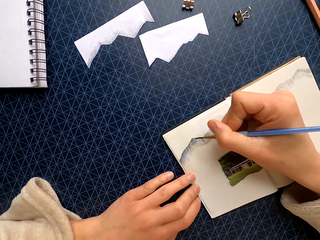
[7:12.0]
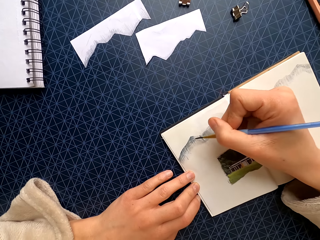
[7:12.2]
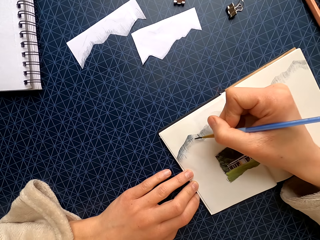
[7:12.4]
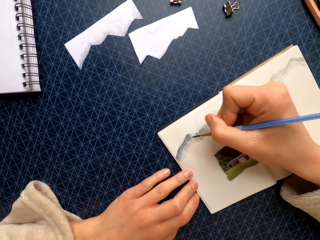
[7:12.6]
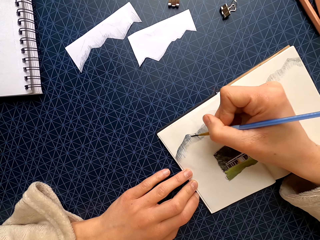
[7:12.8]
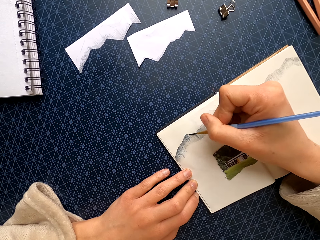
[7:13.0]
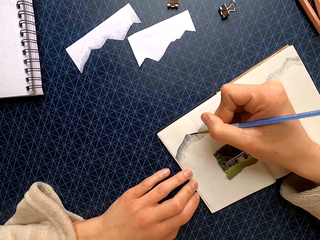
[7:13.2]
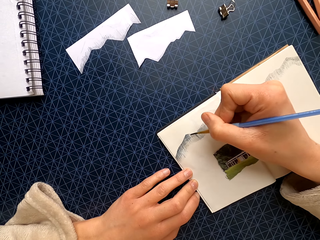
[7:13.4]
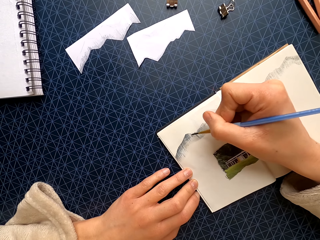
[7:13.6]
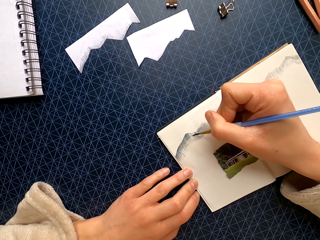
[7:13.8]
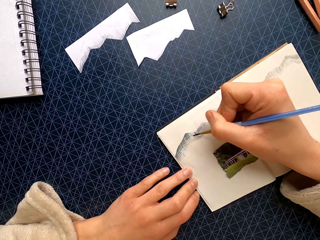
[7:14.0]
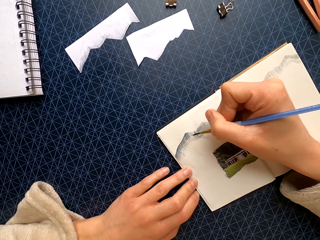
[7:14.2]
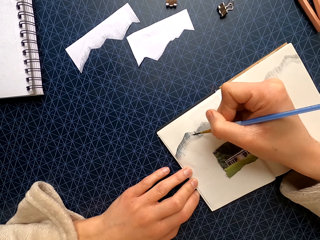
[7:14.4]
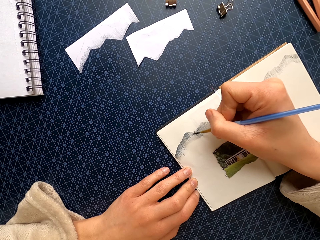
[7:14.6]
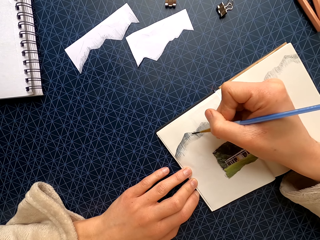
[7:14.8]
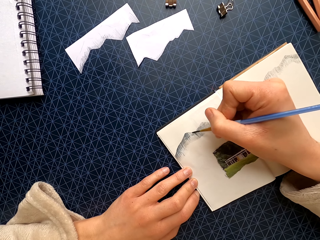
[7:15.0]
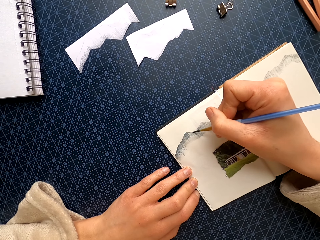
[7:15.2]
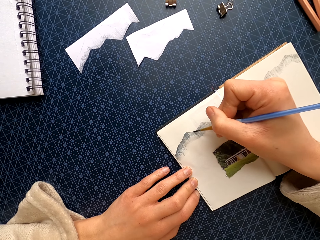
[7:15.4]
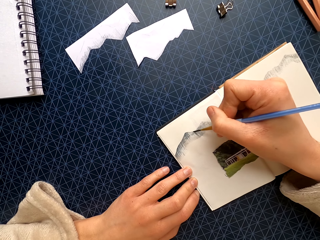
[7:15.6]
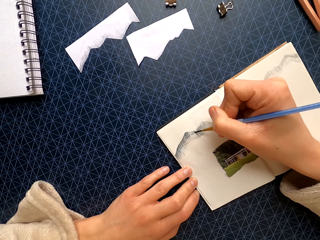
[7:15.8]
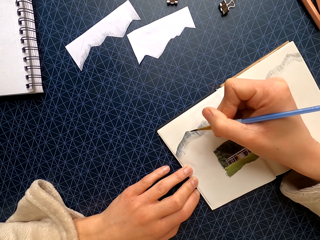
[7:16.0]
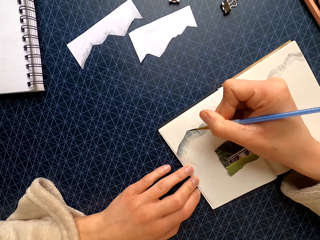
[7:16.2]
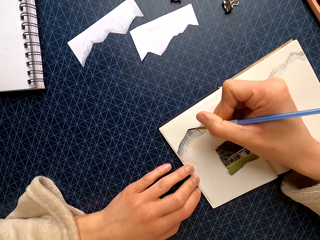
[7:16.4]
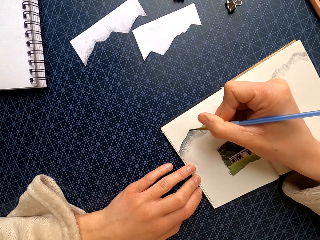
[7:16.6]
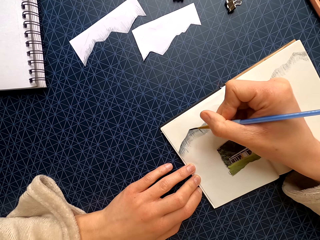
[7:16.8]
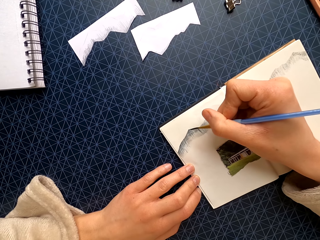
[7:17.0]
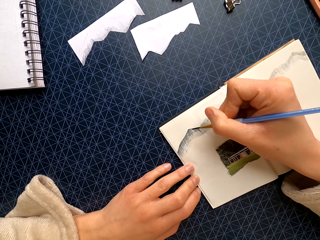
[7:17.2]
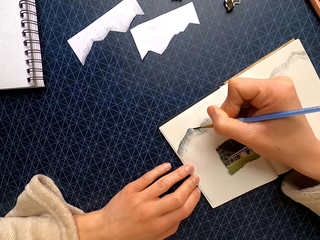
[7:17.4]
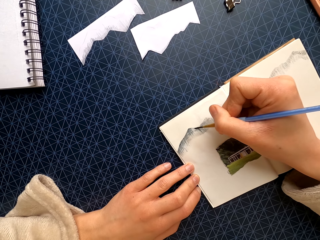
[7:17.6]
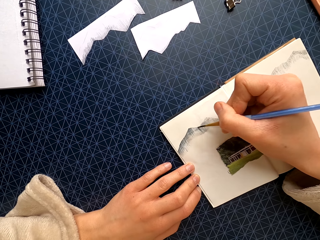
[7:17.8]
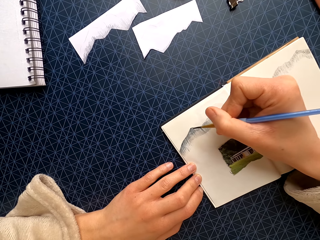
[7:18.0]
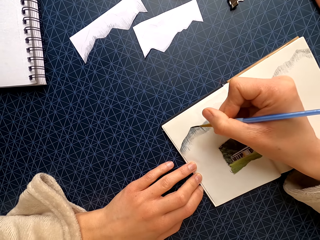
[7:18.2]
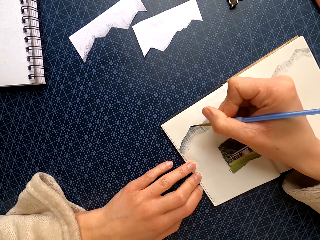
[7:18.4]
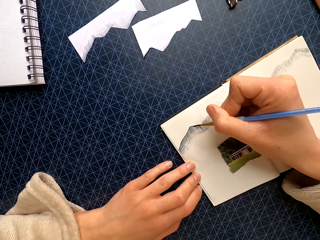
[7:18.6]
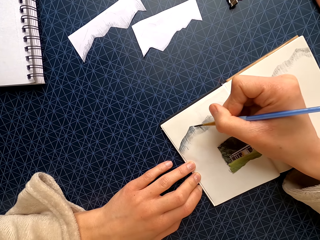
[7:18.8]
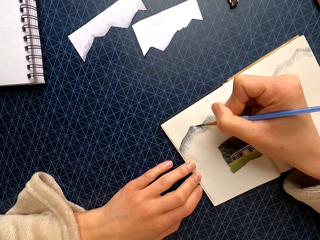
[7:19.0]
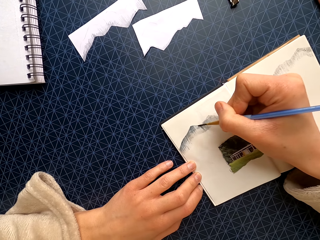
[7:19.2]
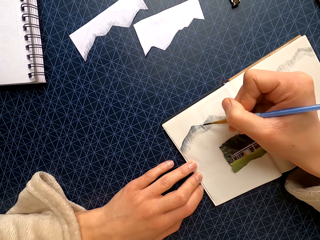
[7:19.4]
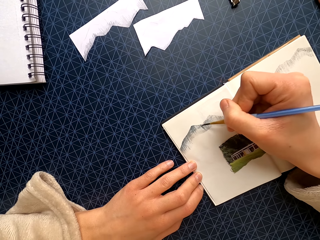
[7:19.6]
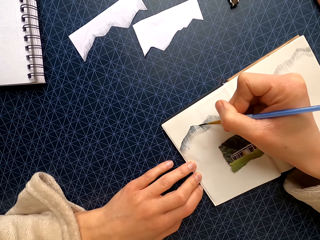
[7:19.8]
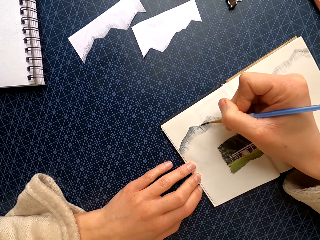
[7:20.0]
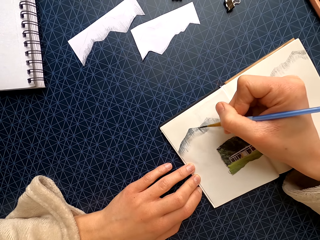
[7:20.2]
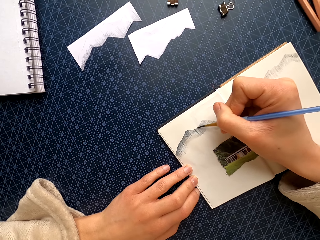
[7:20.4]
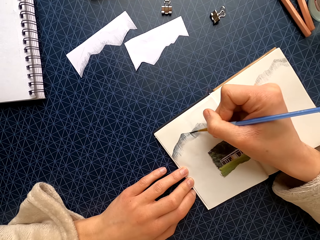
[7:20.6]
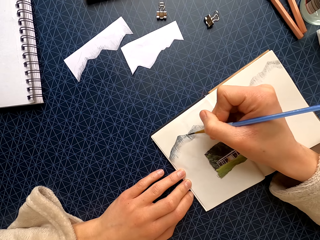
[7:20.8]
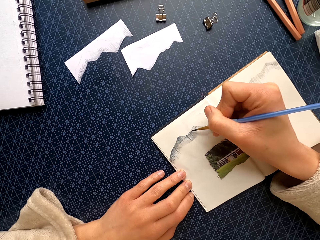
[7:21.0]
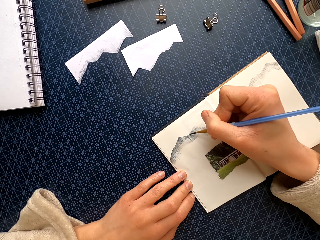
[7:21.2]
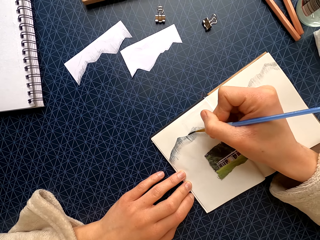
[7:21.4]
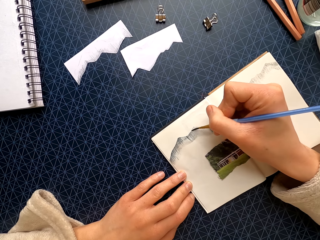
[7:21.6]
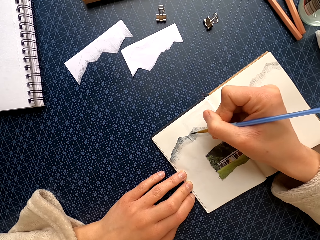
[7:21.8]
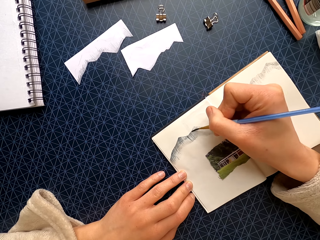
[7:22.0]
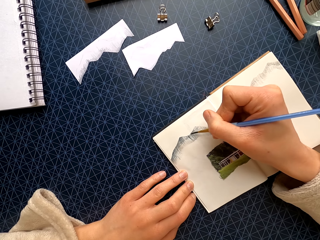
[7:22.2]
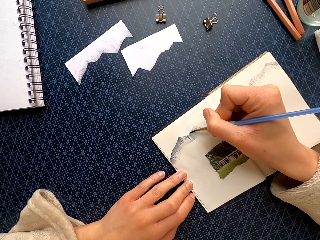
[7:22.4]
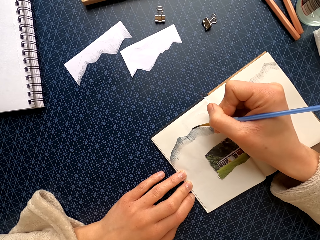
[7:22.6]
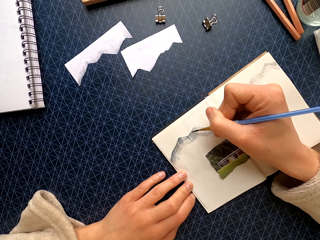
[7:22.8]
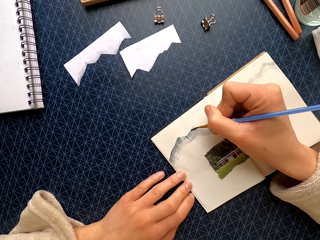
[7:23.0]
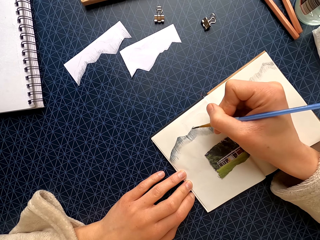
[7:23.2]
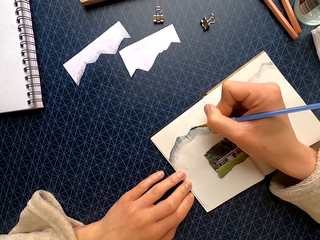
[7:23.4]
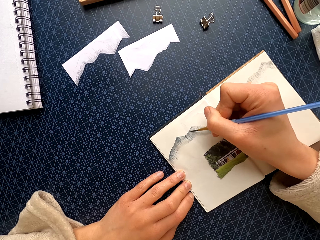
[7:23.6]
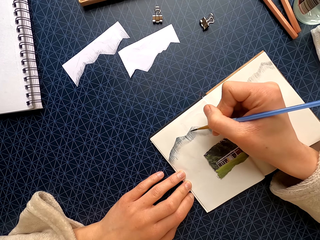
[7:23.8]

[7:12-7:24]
The camera wearer paints the book with the paintbrush.

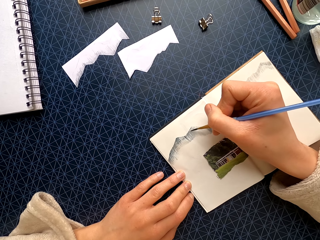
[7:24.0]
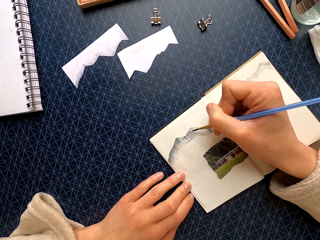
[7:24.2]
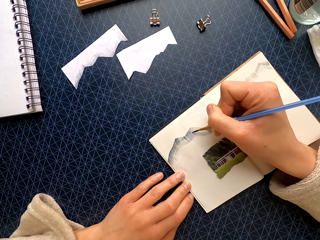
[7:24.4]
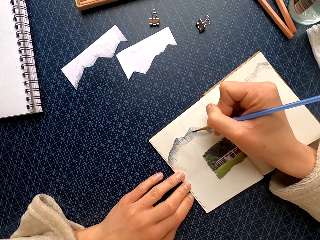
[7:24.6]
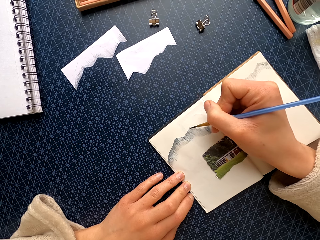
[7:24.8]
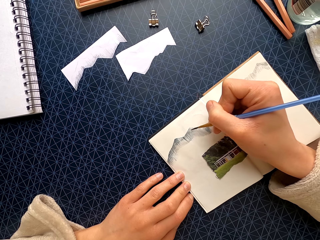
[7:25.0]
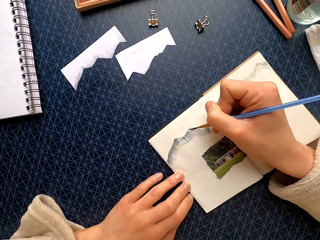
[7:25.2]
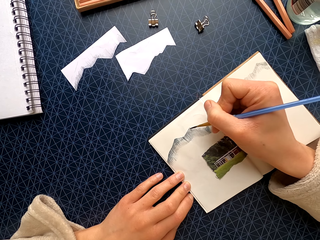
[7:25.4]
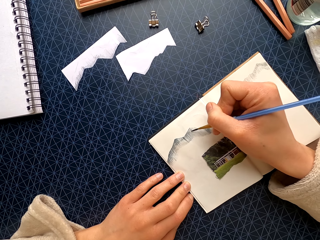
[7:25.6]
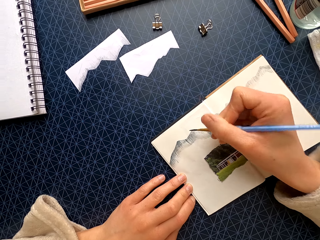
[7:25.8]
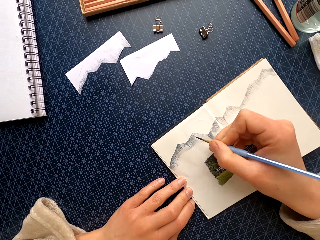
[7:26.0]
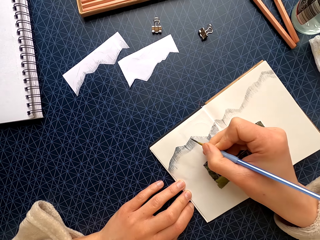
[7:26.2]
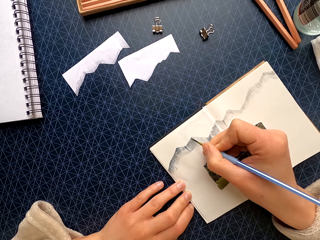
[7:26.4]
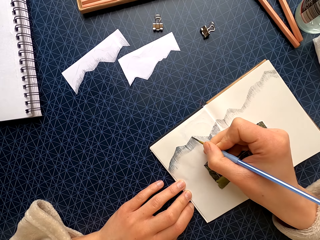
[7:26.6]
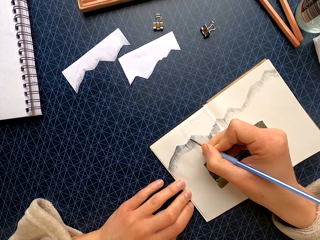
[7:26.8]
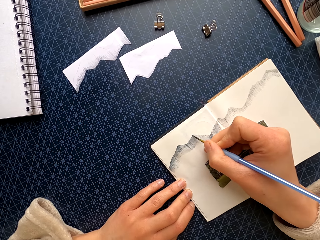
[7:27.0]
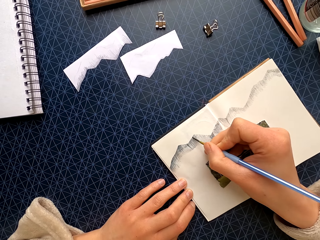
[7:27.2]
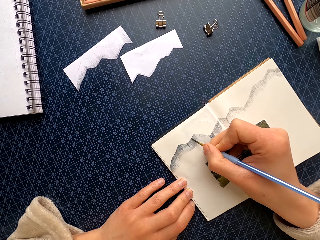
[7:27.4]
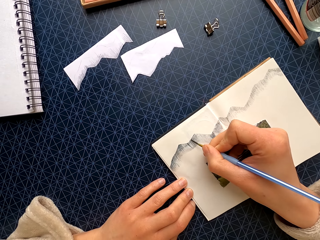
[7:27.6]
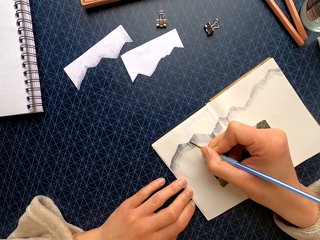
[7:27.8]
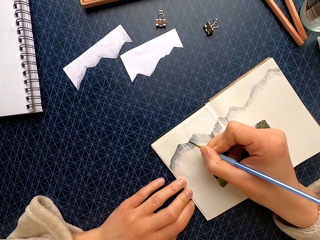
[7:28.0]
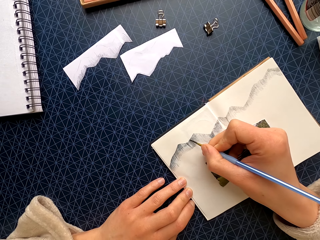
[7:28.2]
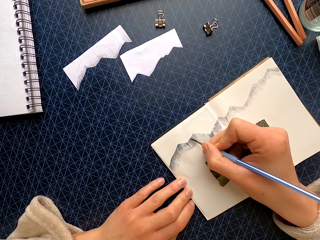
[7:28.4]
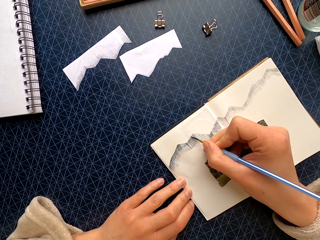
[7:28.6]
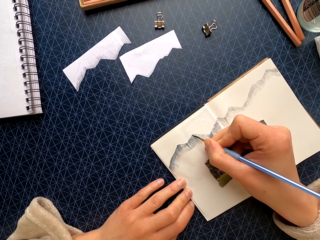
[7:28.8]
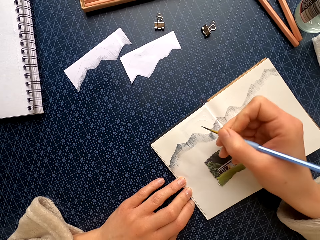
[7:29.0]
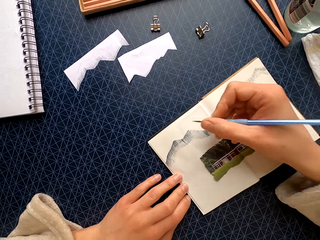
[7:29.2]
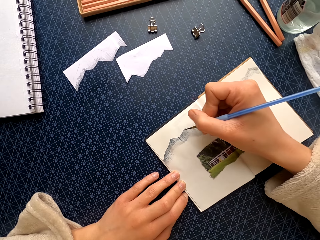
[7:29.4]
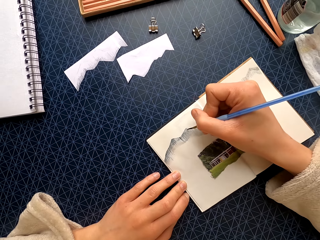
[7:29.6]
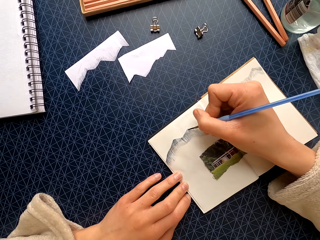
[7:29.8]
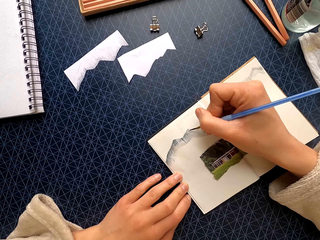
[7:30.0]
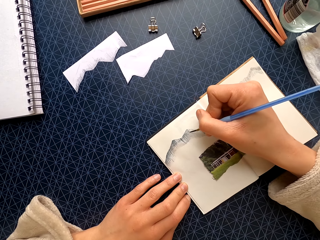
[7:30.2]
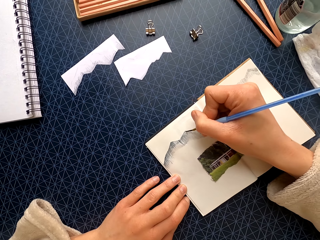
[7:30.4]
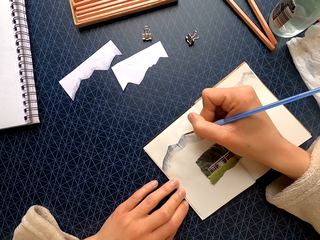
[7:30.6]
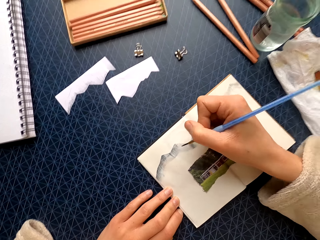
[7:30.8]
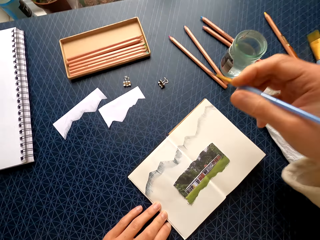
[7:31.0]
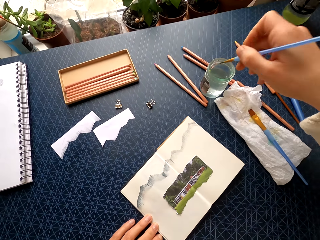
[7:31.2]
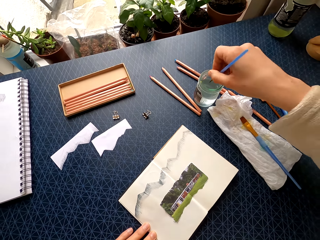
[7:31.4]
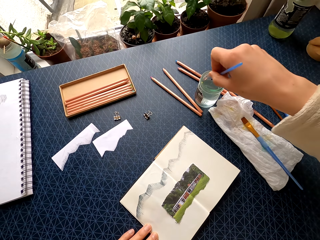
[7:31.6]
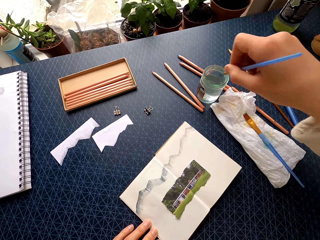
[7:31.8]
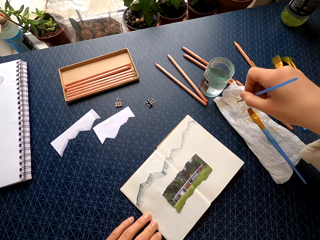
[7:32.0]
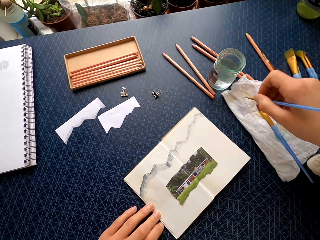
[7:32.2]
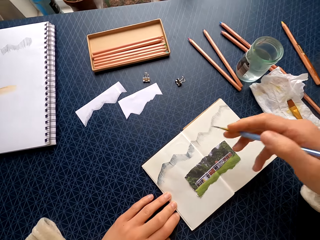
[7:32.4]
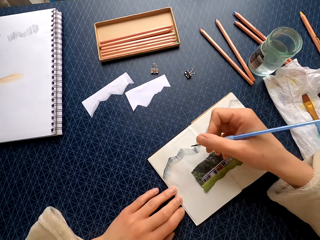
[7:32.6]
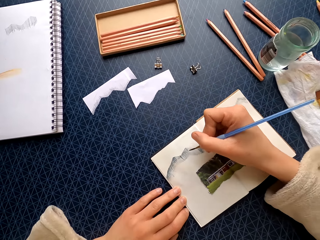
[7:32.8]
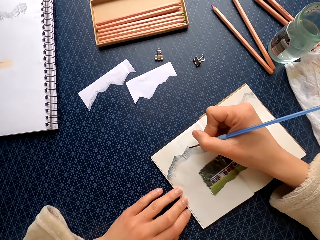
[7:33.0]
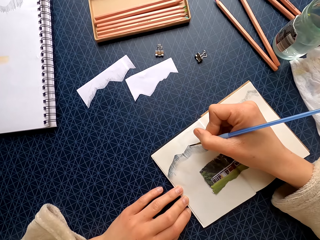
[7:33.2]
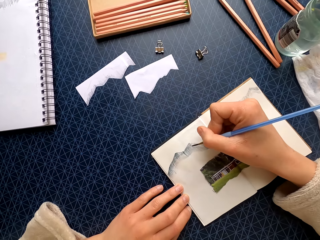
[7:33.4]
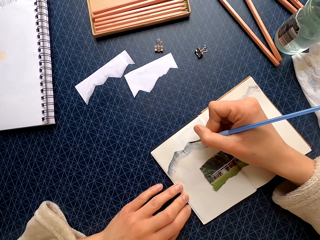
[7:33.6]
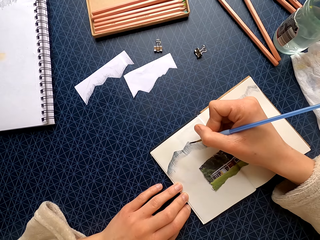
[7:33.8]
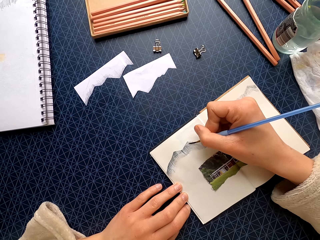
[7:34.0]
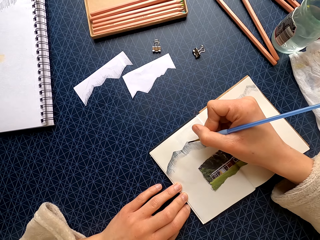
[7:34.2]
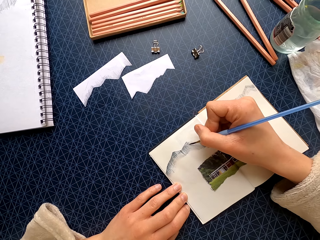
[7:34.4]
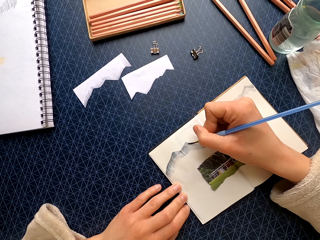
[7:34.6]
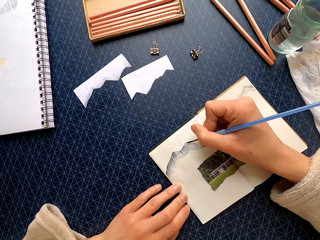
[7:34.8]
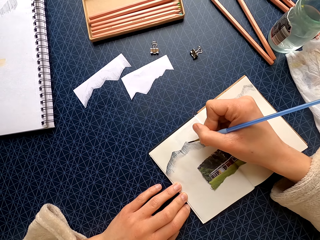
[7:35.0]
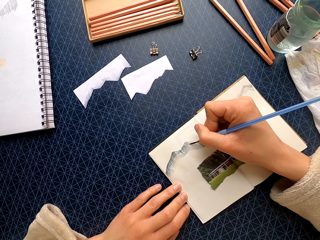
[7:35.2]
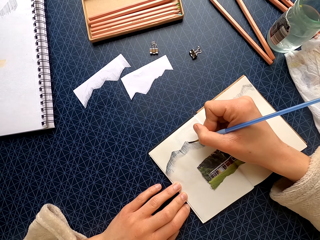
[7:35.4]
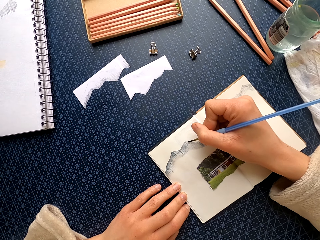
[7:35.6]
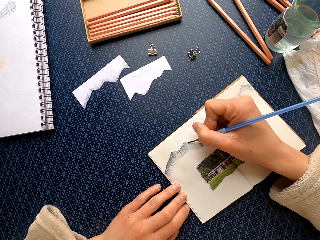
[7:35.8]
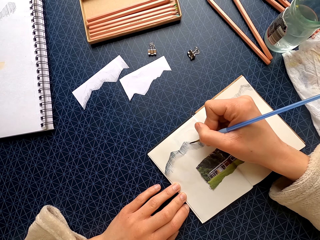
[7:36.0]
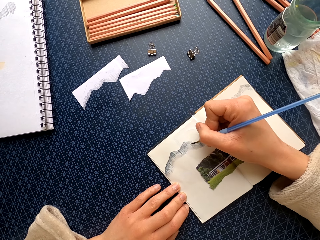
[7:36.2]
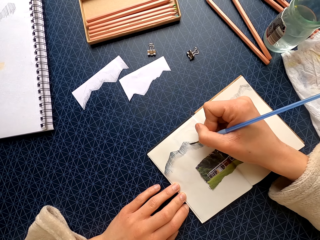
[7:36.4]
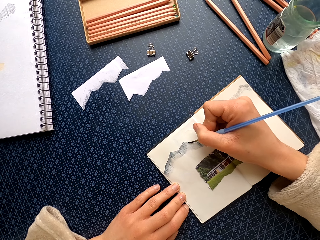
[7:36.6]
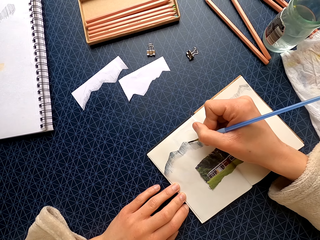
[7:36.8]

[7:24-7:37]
The camera wearer dips the paintbrush in water in the jar. They rinse the paintbrush on a tissue. They wipe the brush on the paper towel. They paint the book with the paintbrush.
